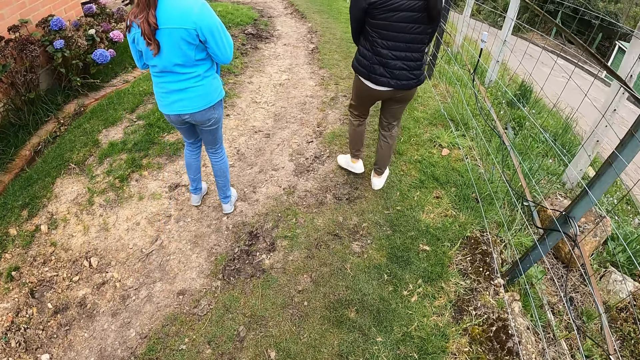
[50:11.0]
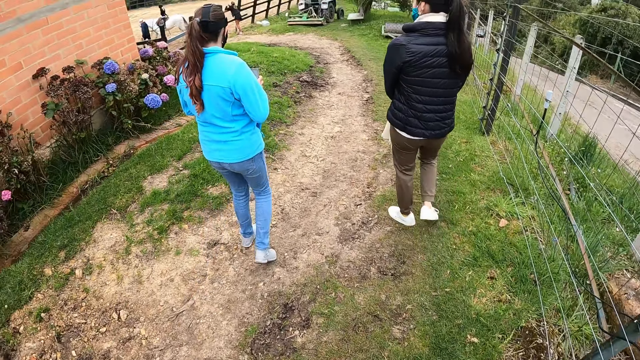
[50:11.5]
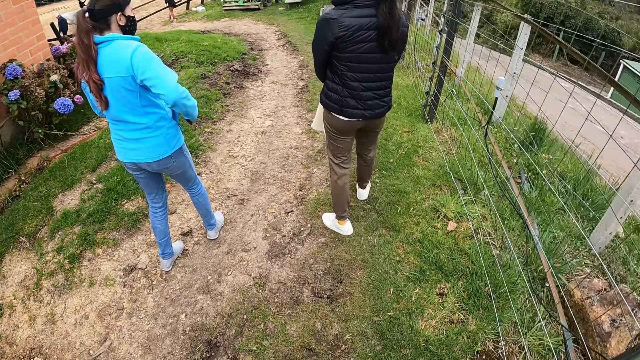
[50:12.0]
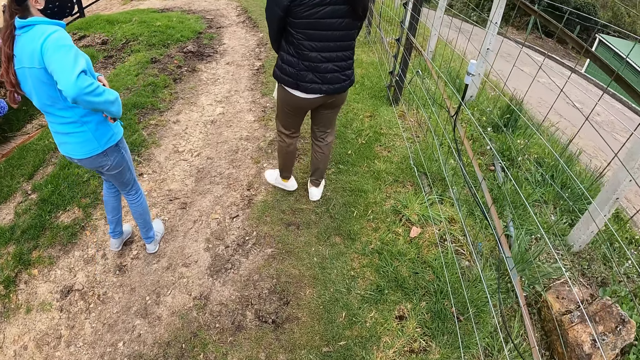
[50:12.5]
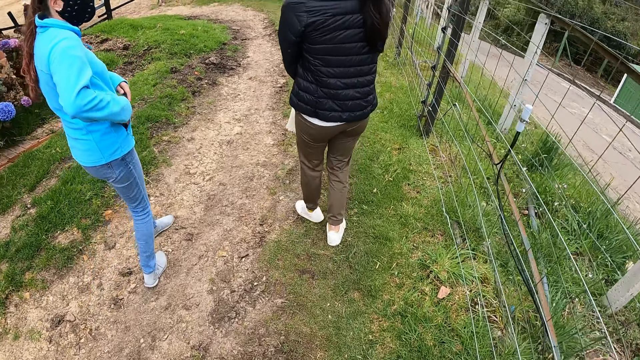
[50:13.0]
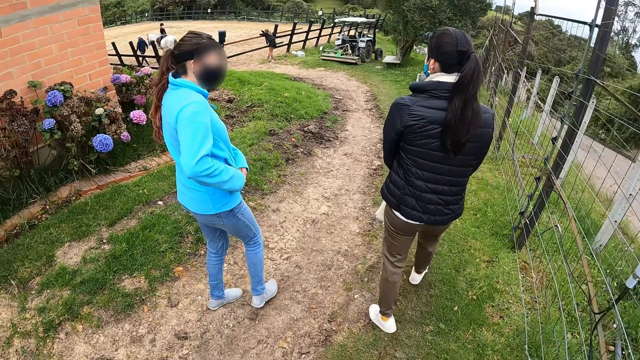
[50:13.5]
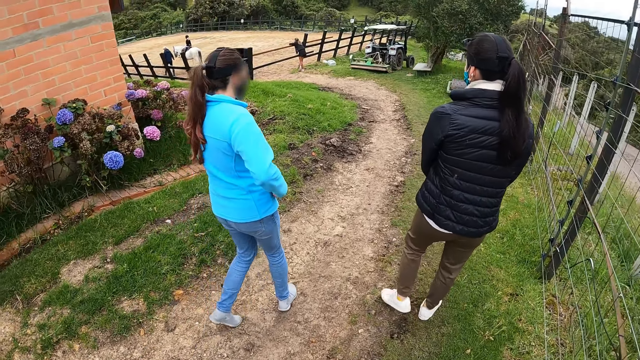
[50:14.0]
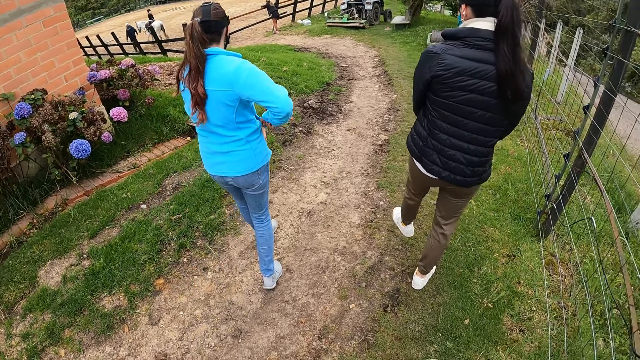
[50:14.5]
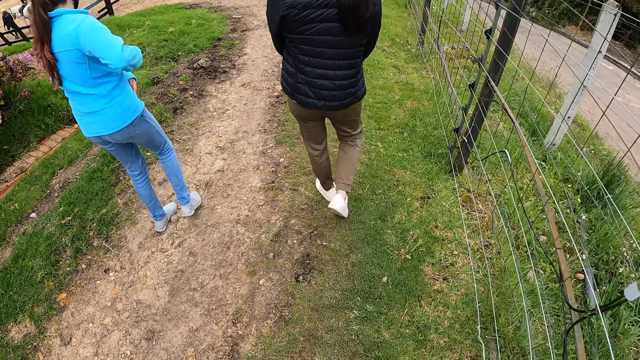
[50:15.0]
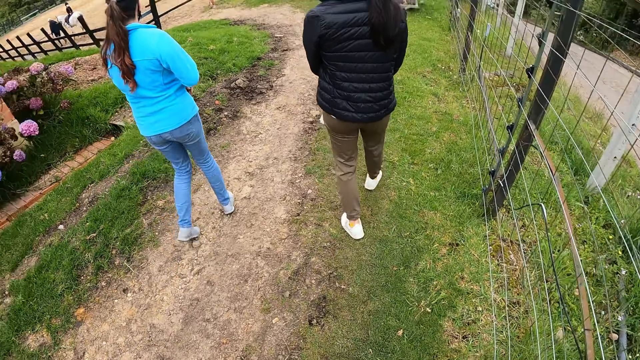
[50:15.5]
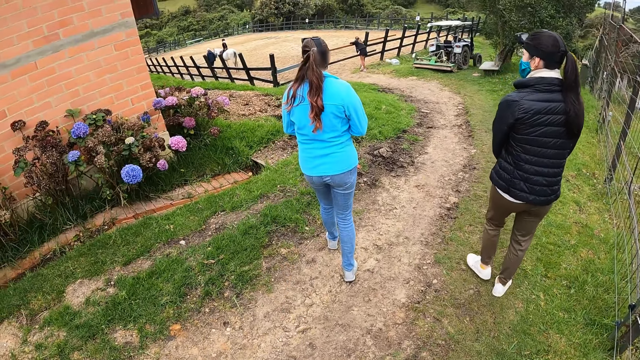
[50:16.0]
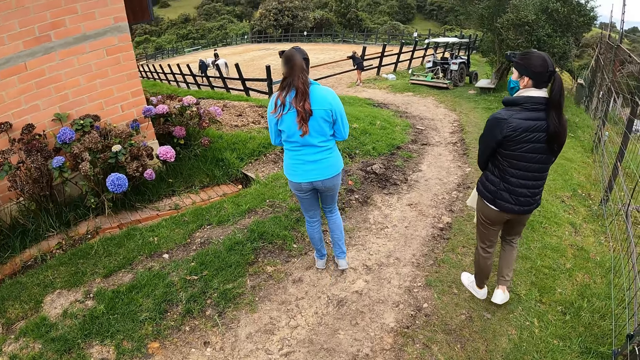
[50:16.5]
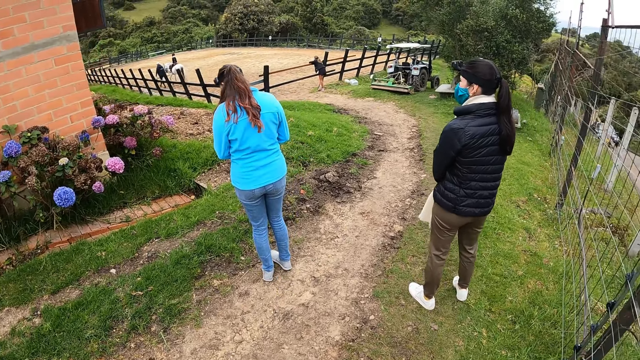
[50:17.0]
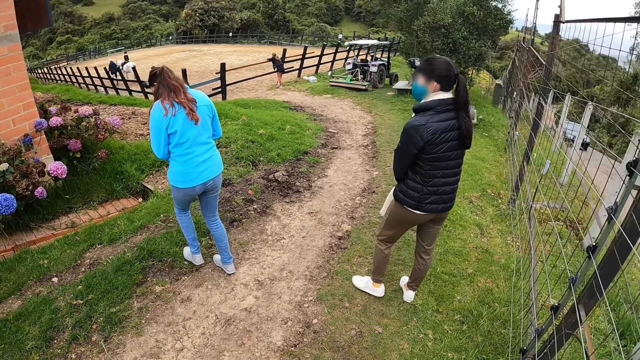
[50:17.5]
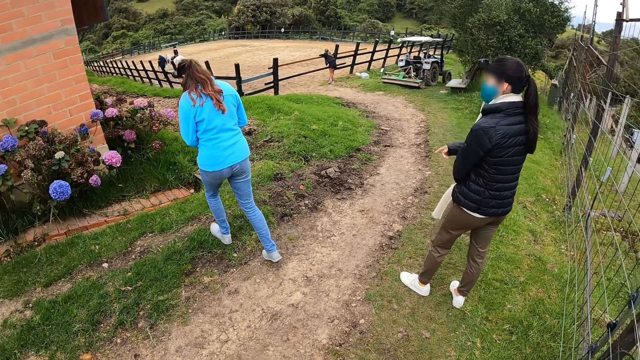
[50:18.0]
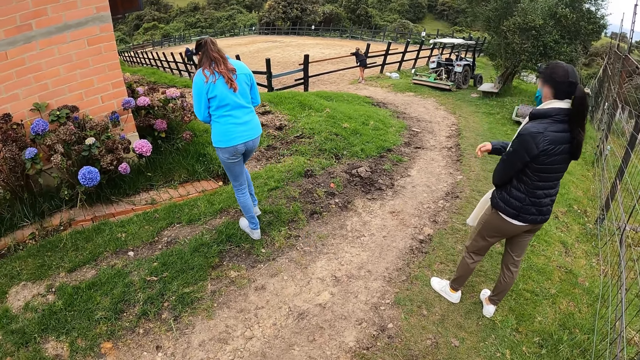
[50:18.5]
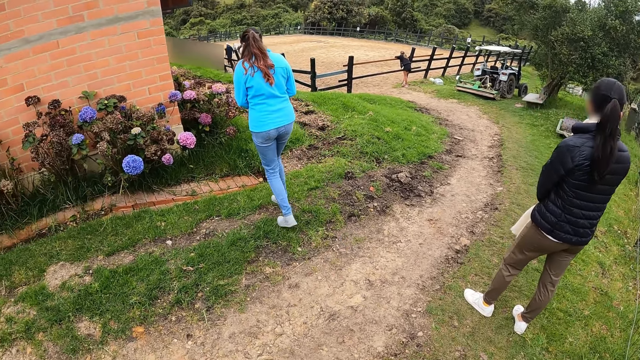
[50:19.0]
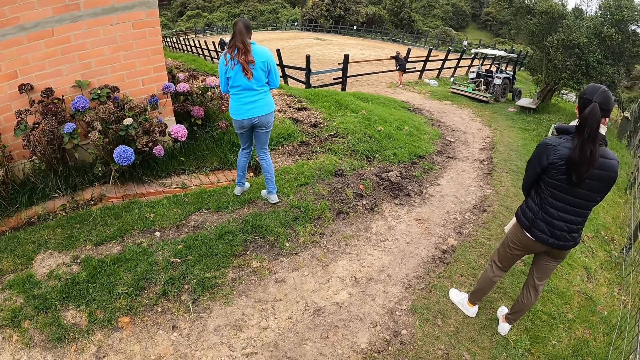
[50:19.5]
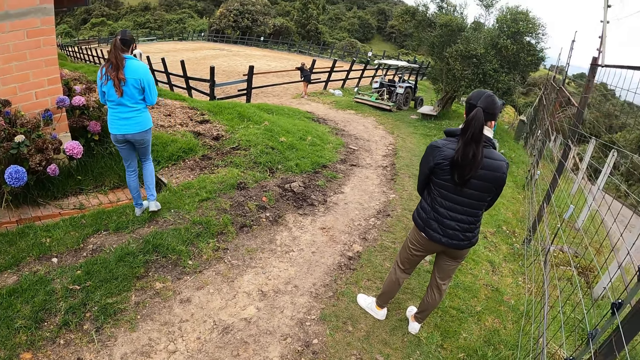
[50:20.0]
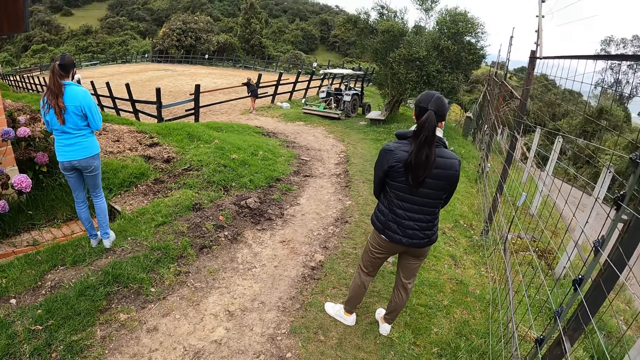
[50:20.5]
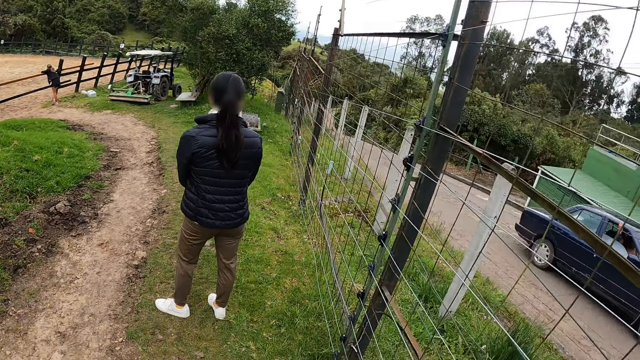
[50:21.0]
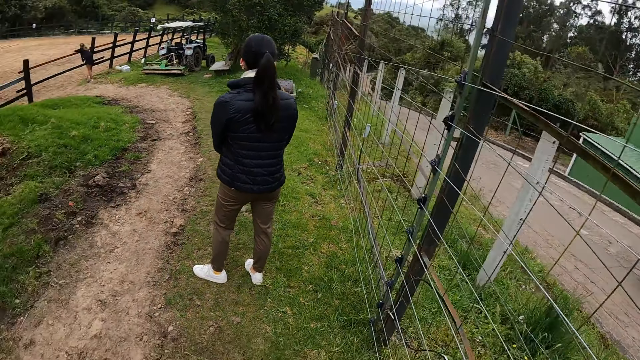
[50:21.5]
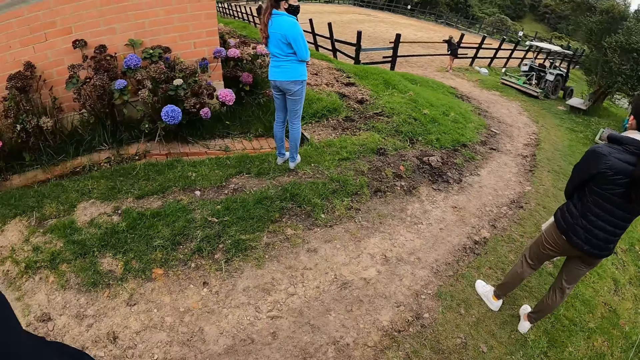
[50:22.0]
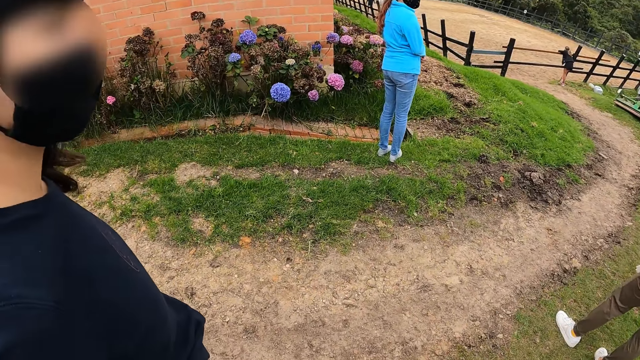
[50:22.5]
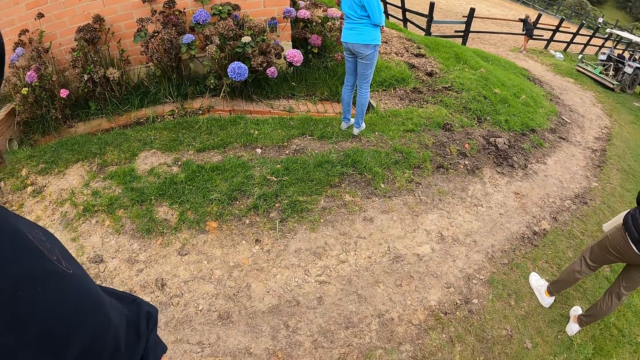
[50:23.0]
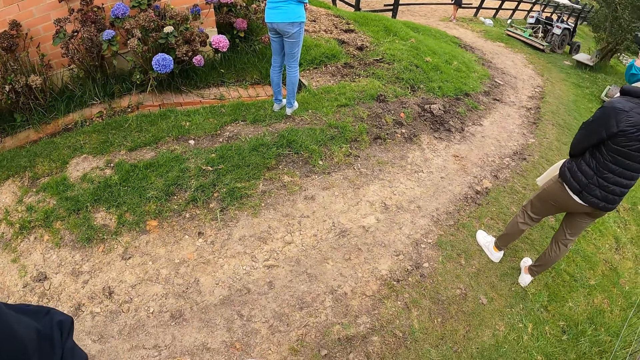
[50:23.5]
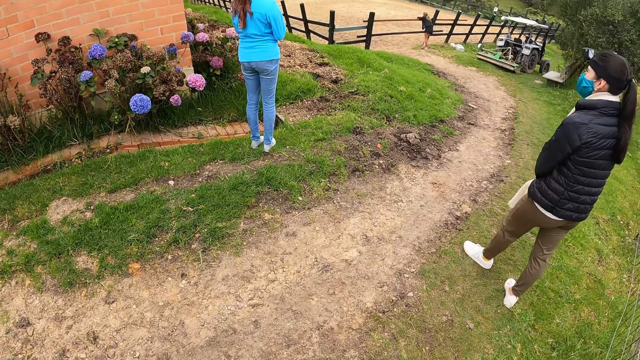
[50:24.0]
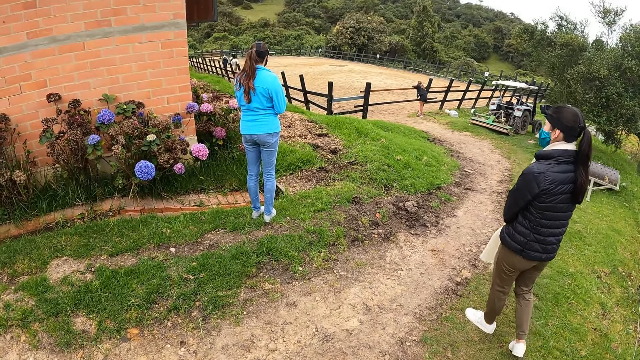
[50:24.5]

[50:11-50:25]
The camera wearer walks behind a woman. Another woman puts a phone in her pocket. A third woman rings on a fence. The second woman zips her jacket. The camera wearer walks behind the second woman. A woman walks towards flowers. The first woman points a finger. The camera wearer looks through the fence. They look at a fourth woman.

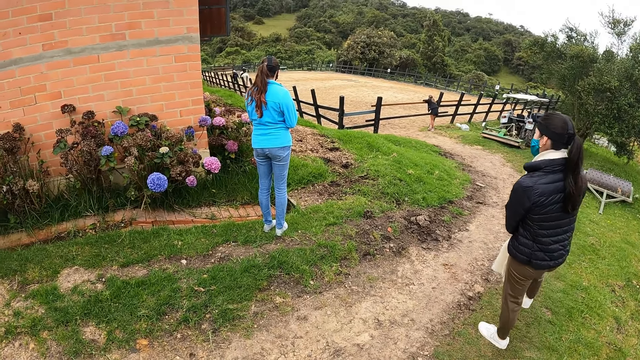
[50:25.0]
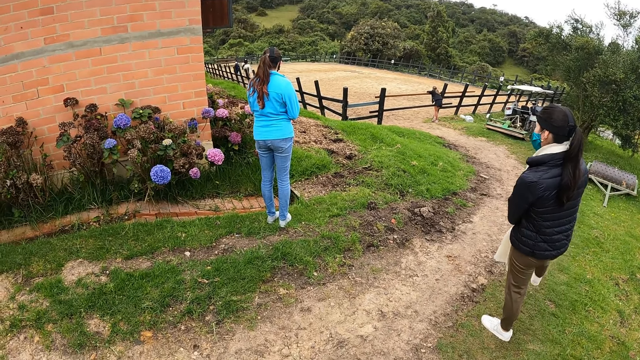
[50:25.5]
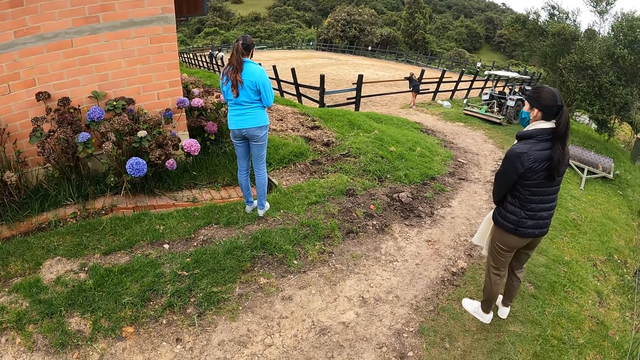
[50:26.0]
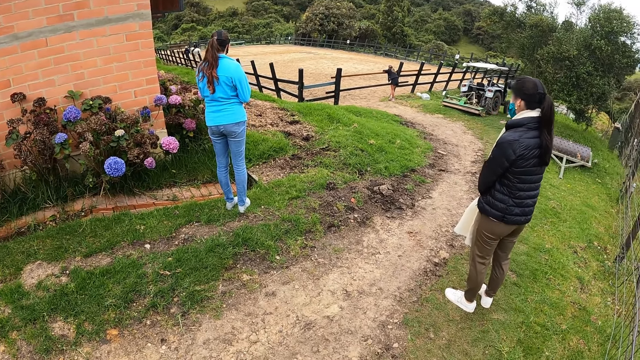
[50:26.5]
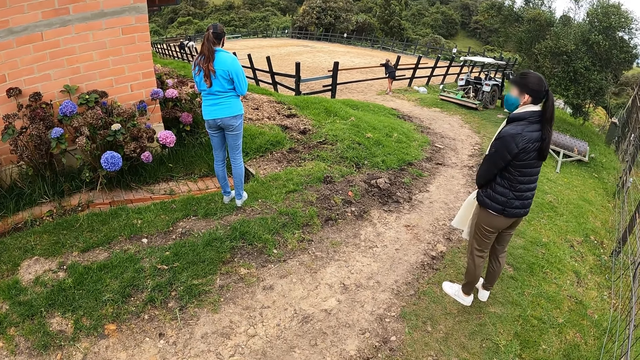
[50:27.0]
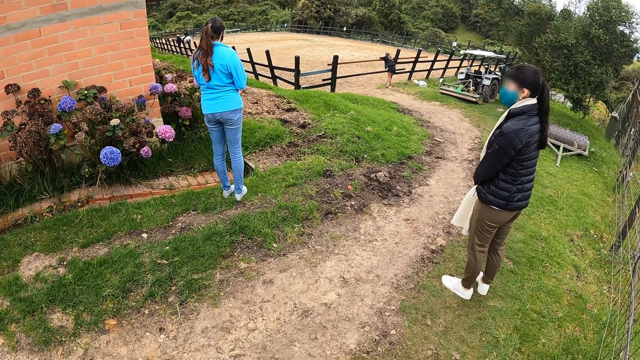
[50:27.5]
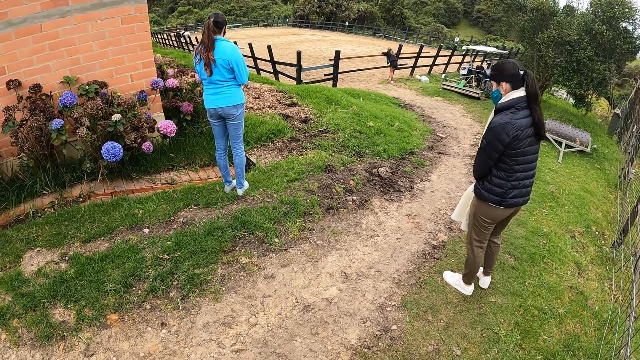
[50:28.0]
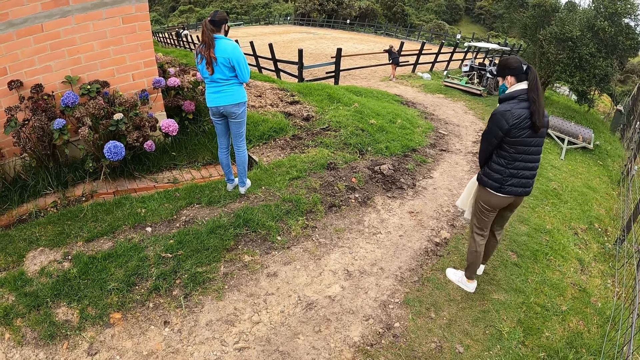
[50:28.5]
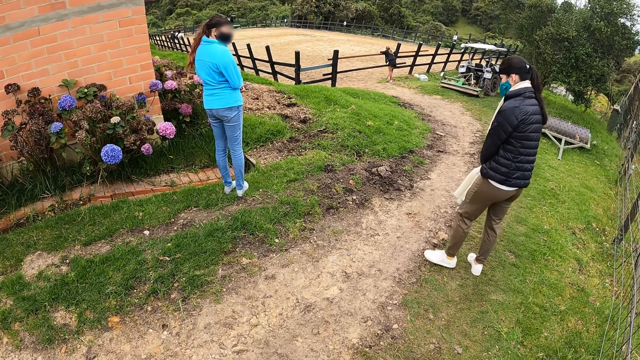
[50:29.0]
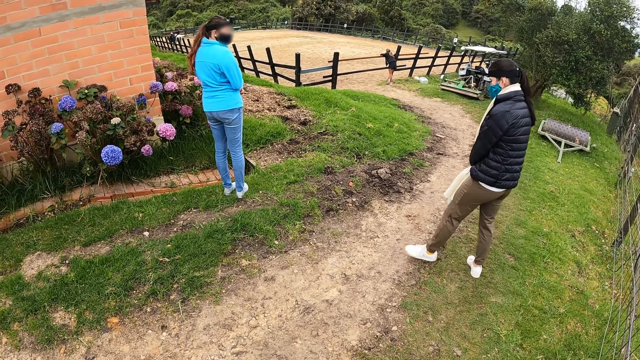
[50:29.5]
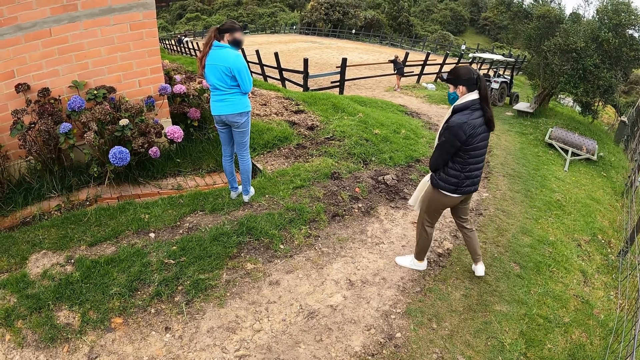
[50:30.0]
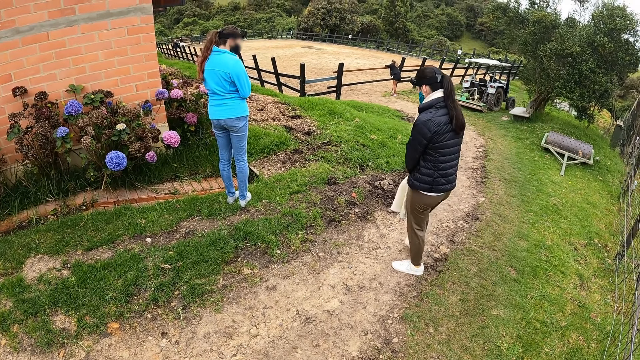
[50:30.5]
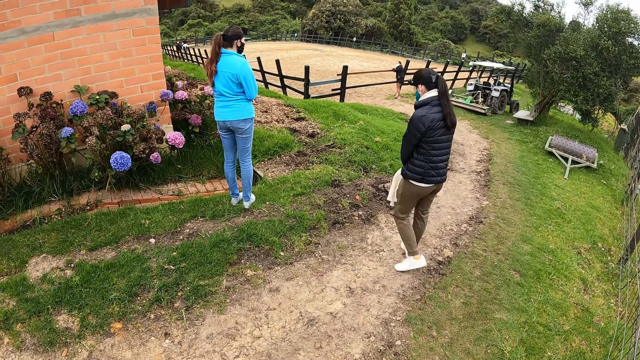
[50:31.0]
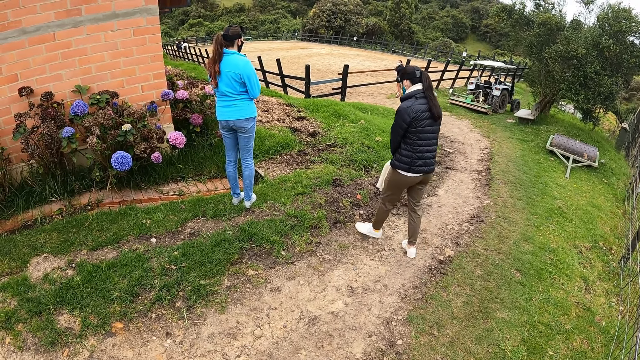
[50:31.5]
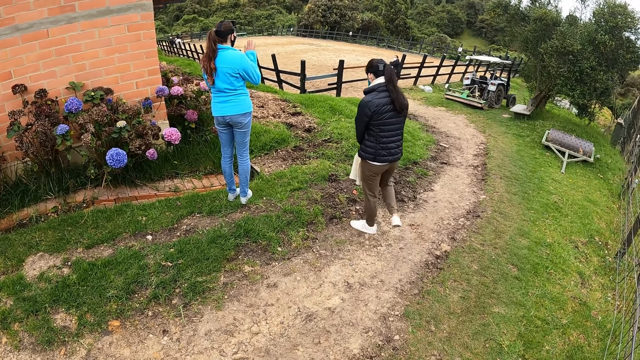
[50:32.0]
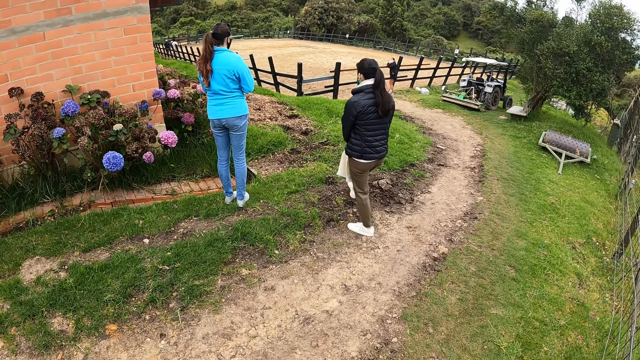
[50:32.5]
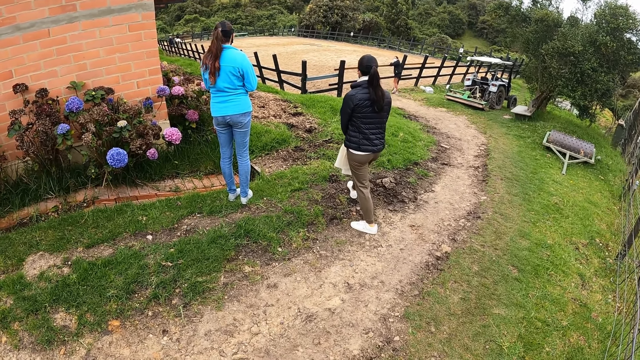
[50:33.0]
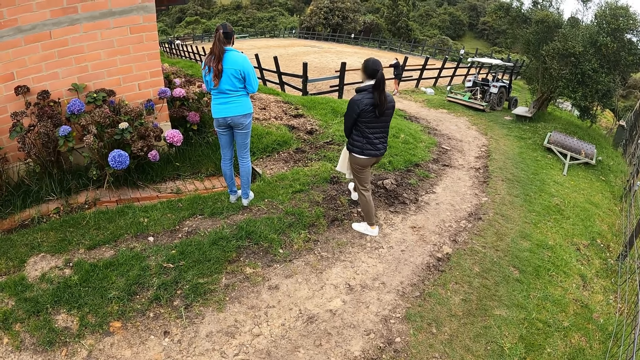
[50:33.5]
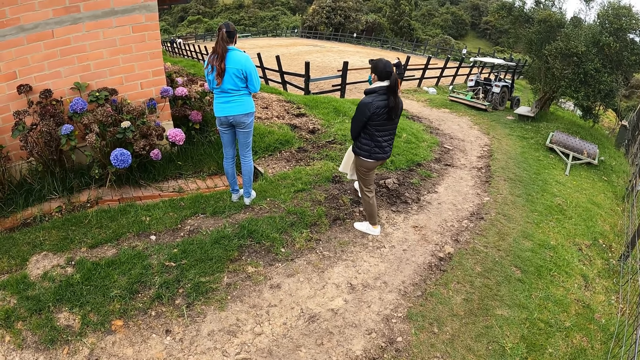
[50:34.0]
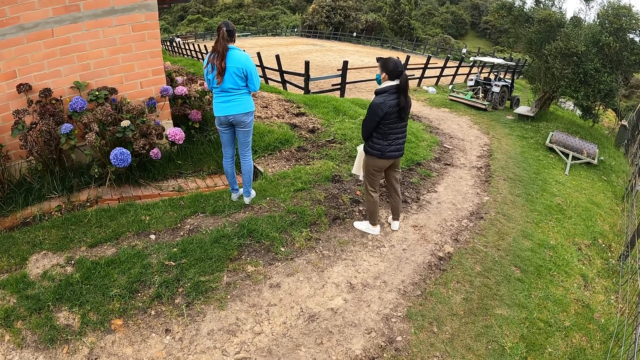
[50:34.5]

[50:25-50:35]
A woman moves her leg. She walks towards another woman. The other woman waves a hand.
